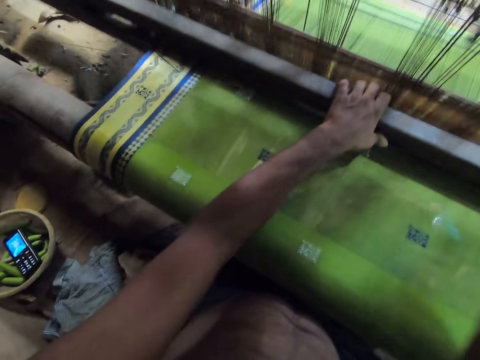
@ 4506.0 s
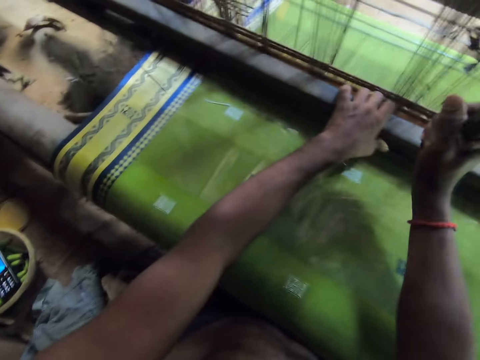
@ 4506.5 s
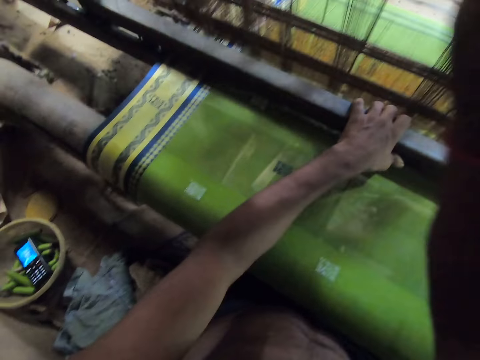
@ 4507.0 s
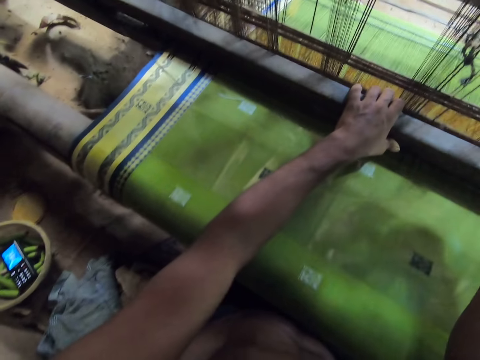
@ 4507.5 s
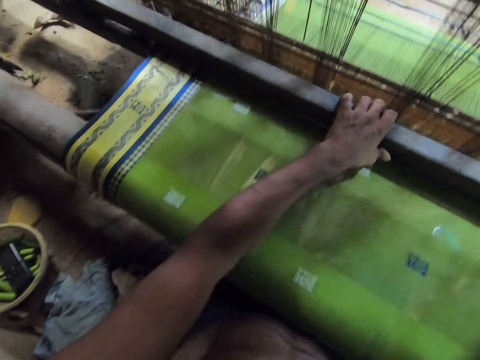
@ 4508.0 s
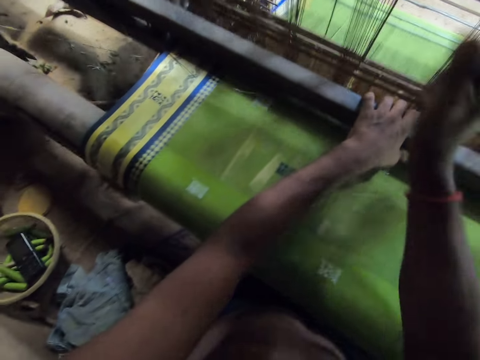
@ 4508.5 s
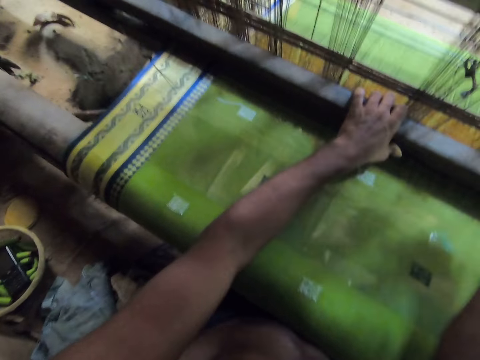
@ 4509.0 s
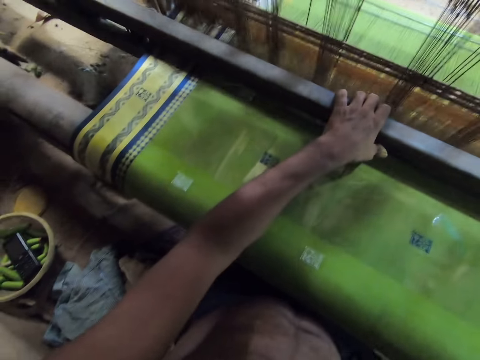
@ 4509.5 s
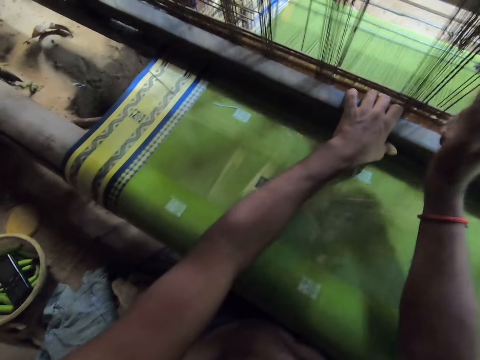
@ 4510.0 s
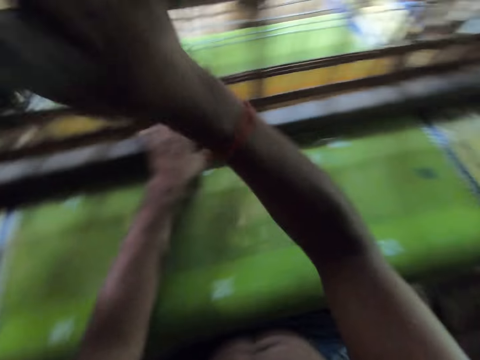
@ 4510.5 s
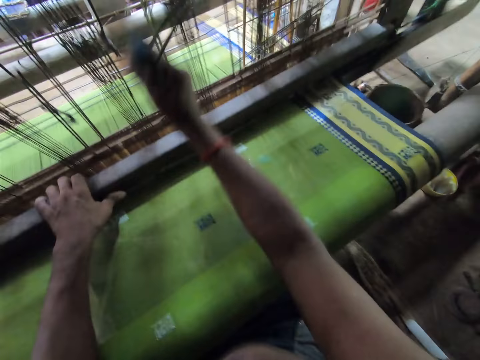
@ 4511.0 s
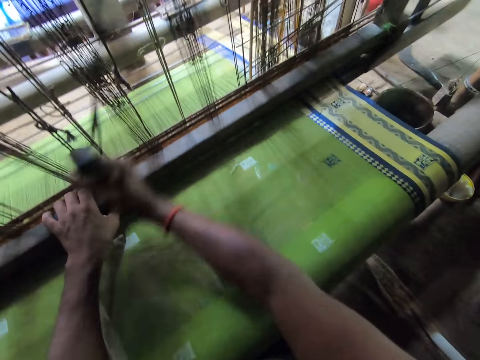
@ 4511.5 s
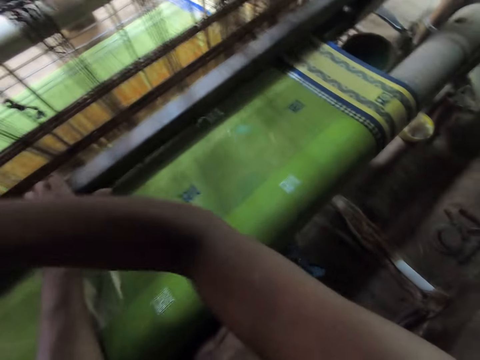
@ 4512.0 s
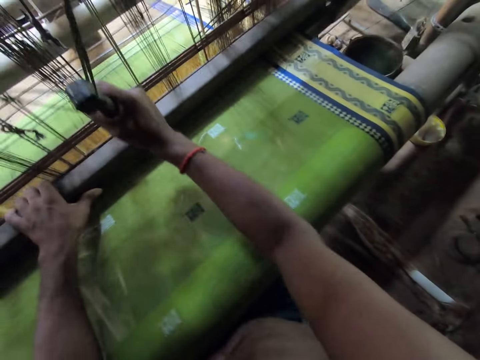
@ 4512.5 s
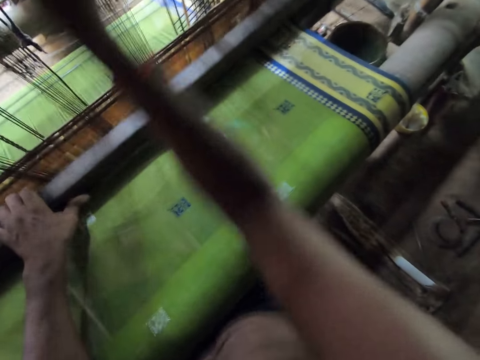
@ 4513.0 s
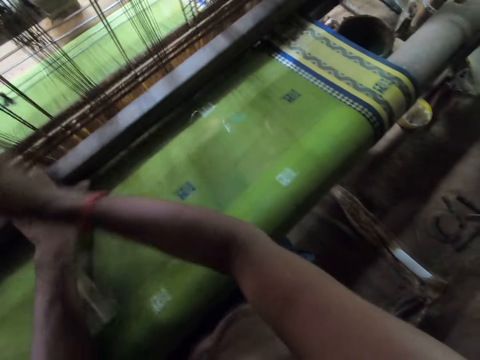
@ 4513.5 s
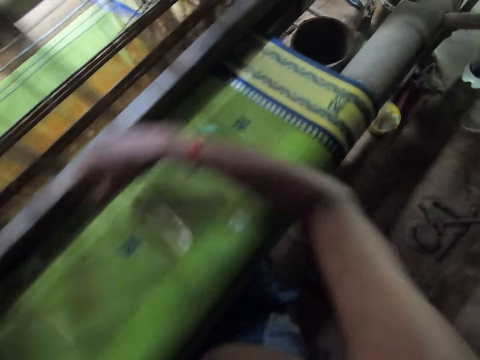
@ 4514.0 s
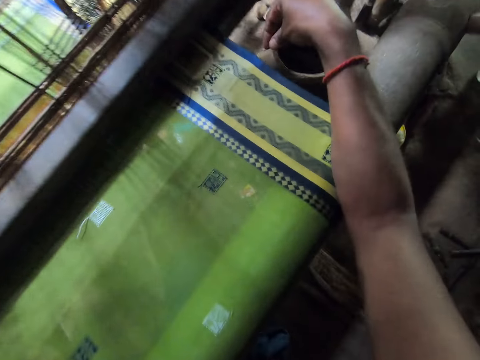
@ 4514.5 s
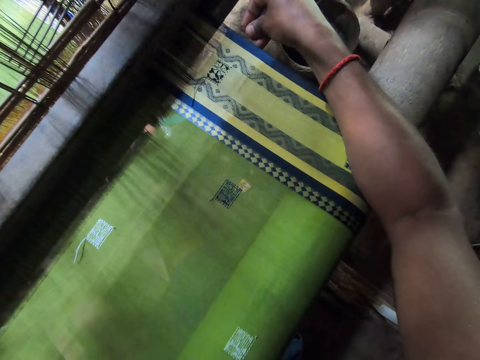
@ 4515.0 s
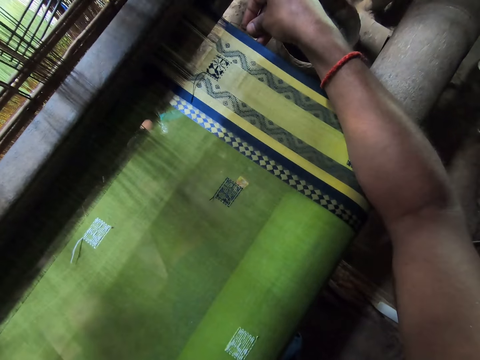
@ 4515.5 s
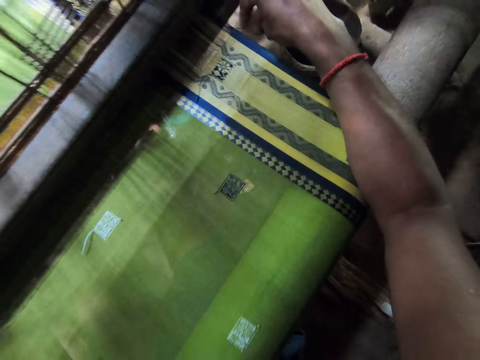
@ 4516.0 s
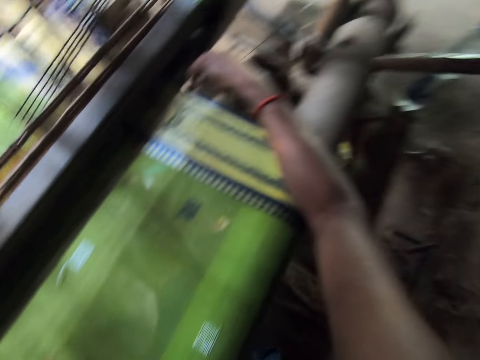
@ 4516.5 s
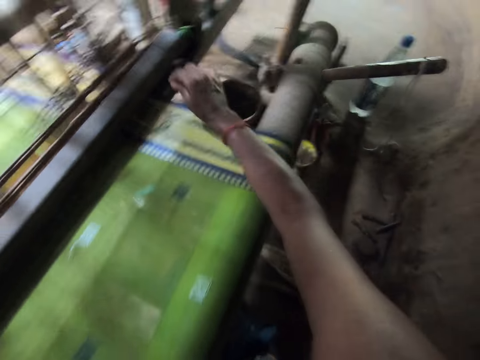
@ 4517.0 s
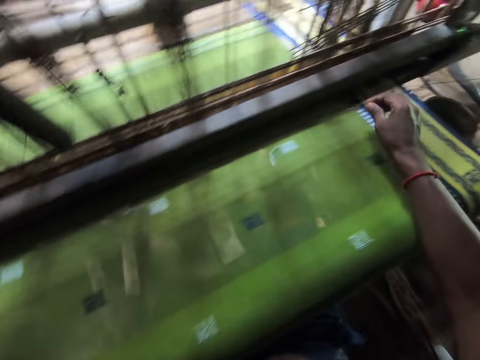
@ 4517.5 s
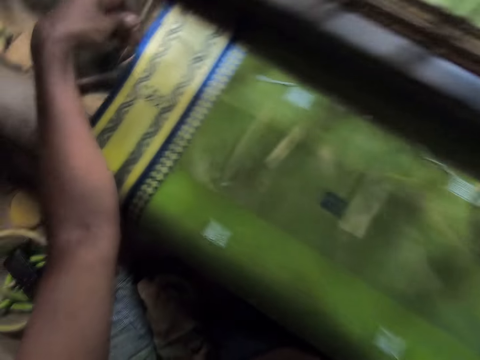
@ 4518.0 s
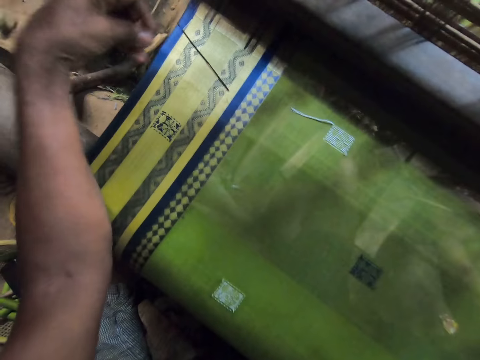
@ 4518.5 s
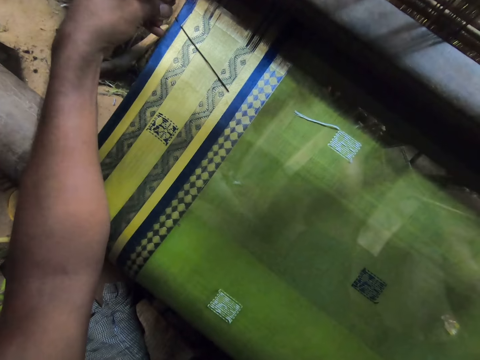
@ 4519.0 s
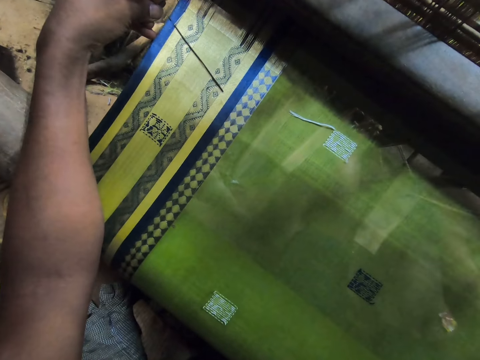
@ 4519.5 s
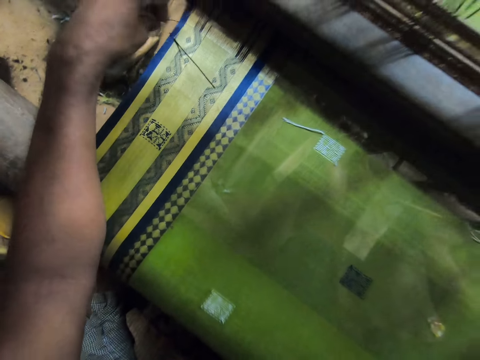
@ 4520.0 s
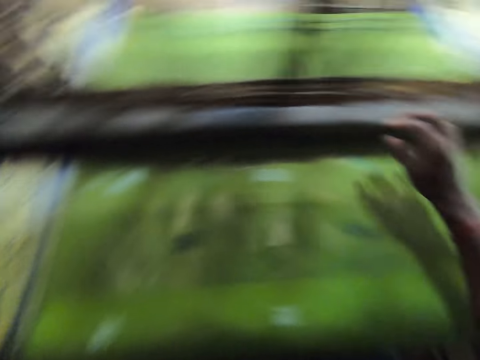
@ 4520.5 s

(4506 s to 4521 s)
The camera wearer weaves a thread on the cloth on the handloom with the needle in his right hand. He weaves a thread on the cloth on the handloom with his left hand.

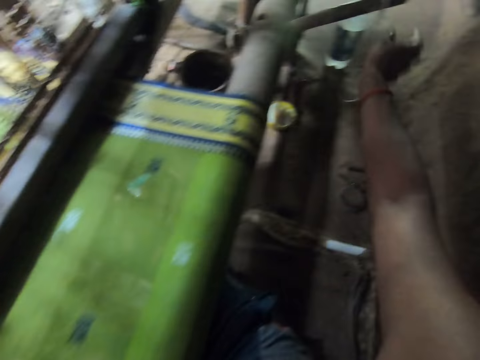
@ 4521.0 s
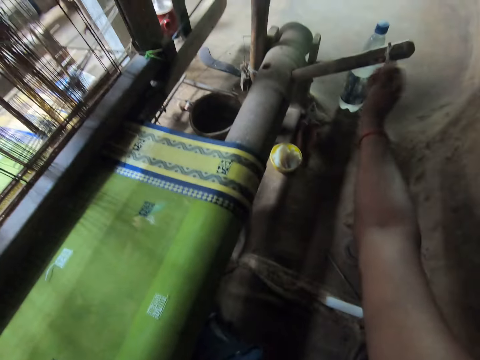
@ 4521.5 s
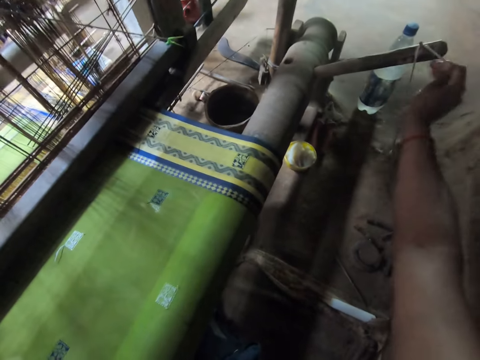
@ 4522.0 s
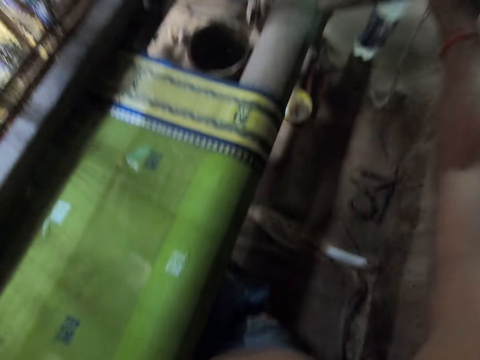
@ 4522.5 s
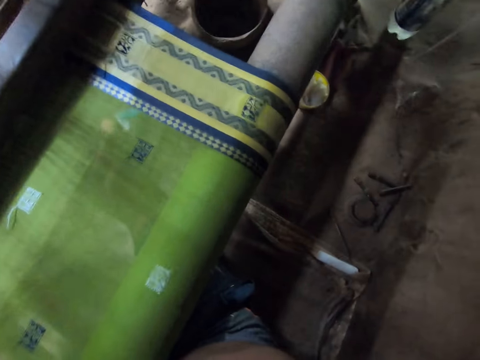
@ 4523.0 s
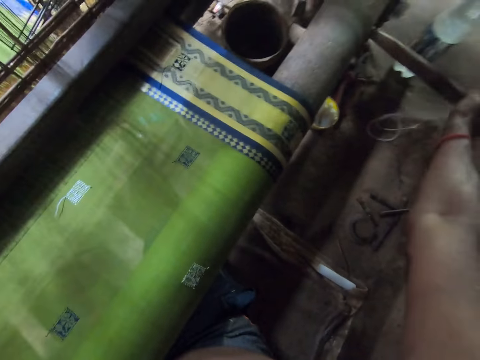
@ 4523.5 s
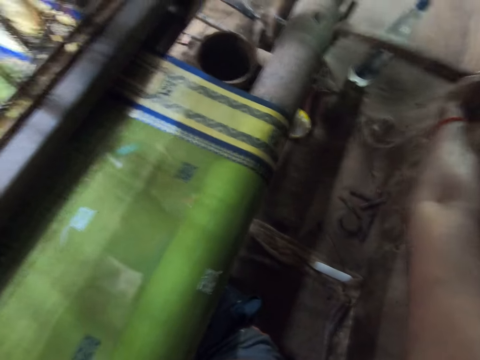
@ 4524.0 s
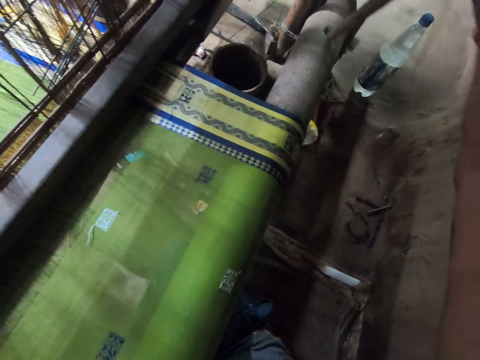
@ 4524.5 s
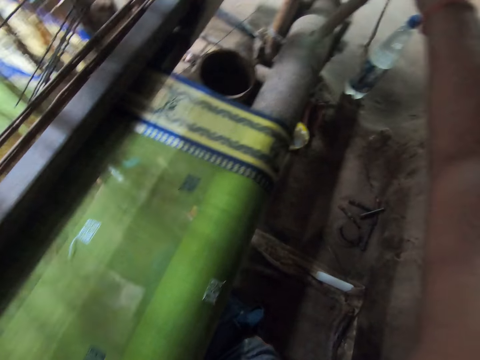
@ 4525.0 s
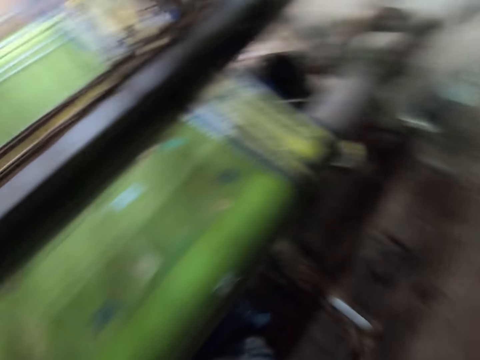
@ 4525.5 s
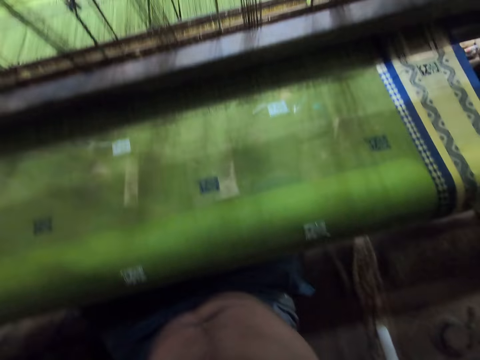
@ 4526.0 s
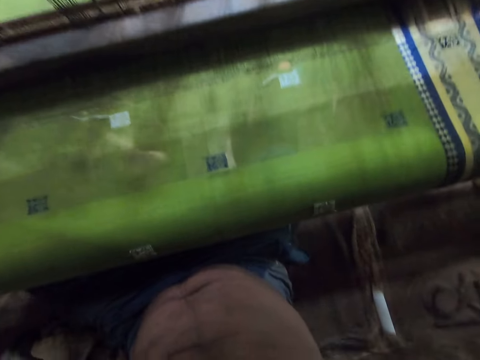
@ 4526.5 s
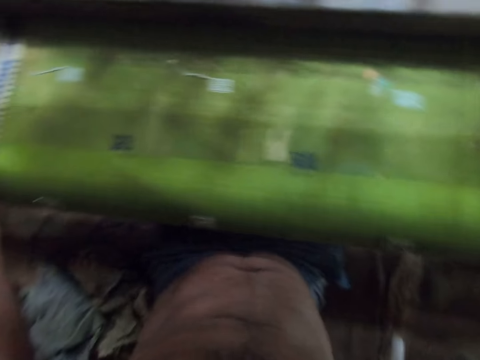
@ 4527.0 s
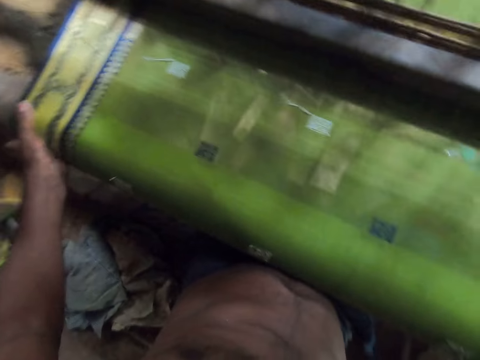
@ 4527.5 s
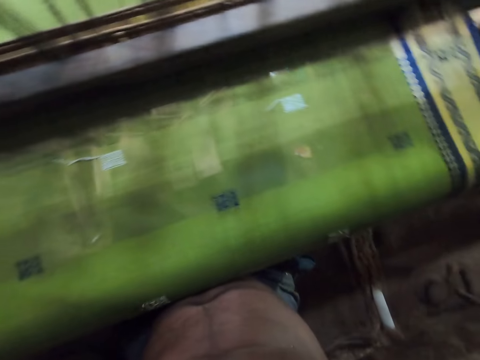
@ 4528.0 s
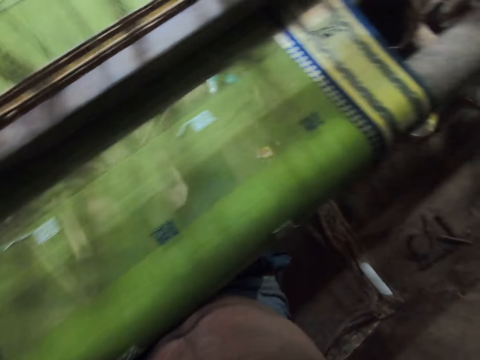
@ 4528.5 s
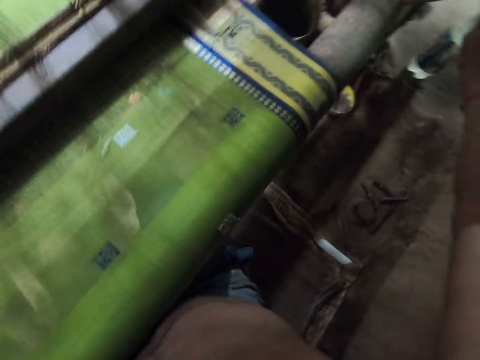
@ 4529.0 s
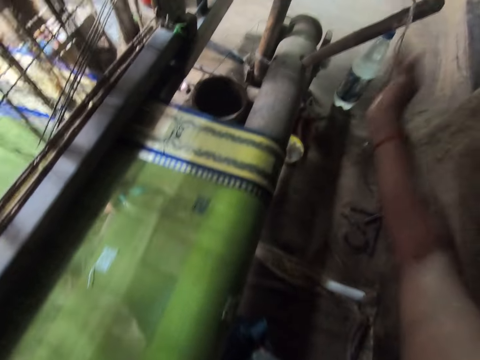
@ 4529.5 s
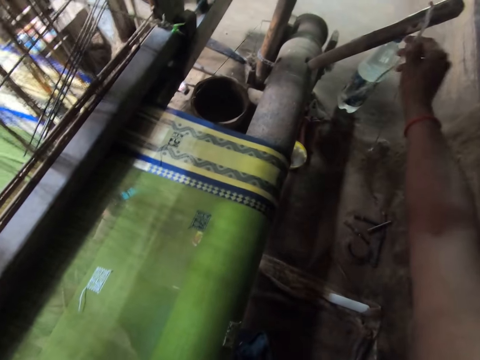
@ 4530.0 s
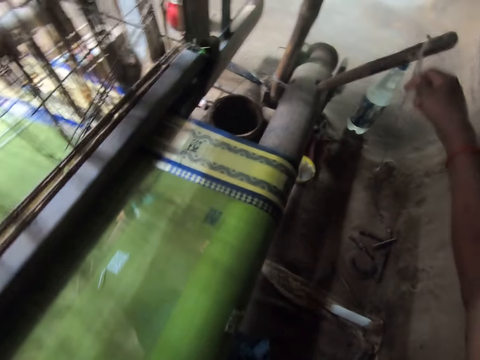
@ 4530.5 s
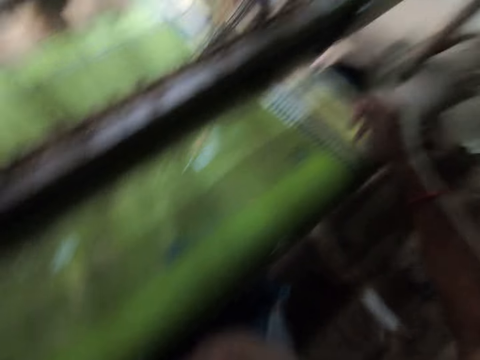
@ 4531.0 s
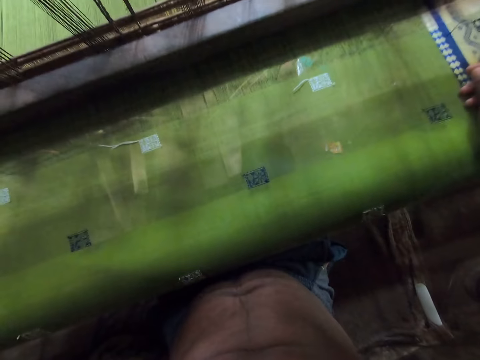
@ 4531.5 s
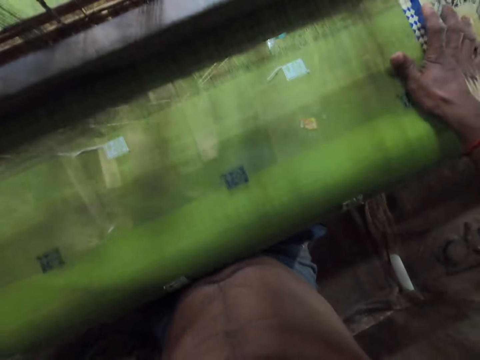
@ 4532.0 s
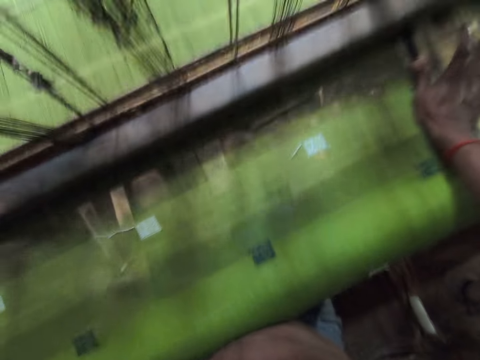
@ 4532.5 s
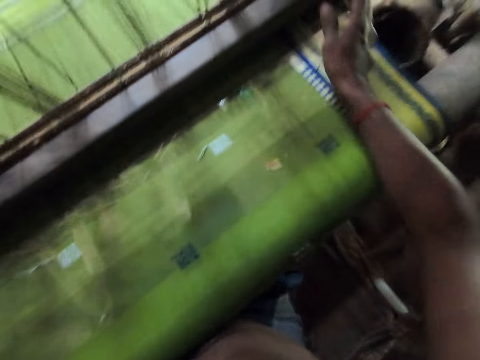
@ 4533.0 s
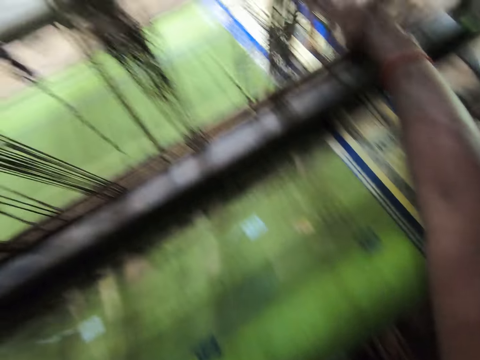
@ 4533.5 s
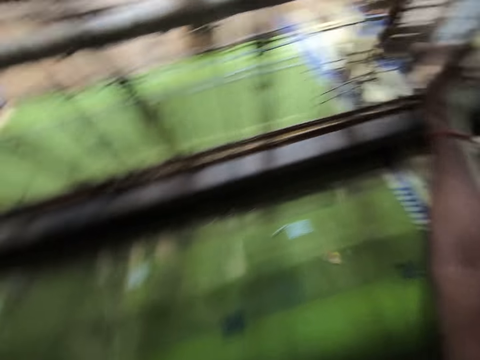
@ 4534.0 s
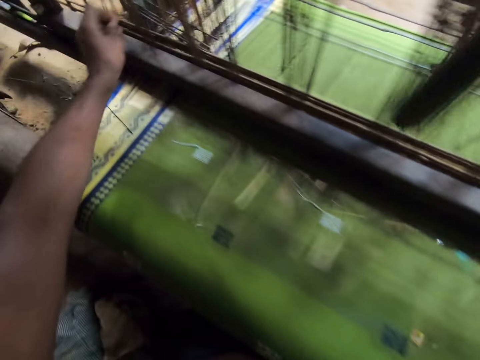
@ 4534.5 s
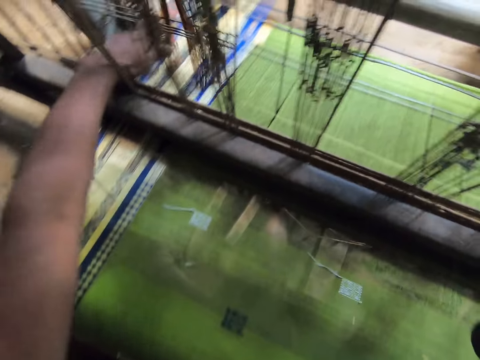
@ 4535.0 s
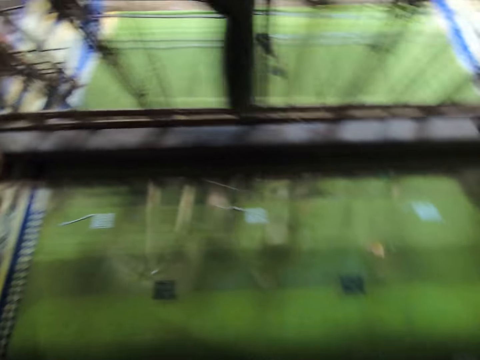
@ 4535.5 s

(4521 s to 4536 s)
The camera wearer fastens the yarn on the fork with his right hand. He winds the handloom with the fork in his right hand. He fastens the yarn on the fork with his right hand. He shifts a shaft on the handloom with his right hand. He shifts the shaft on the handloom with his left hand.
